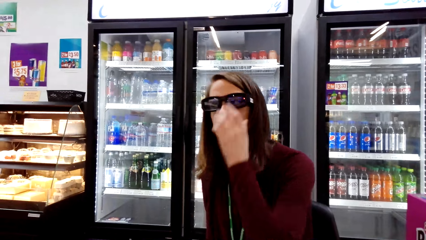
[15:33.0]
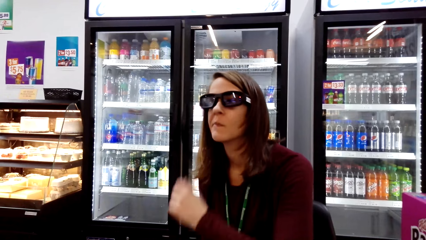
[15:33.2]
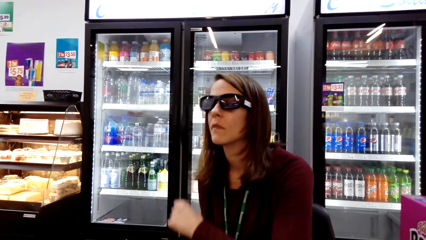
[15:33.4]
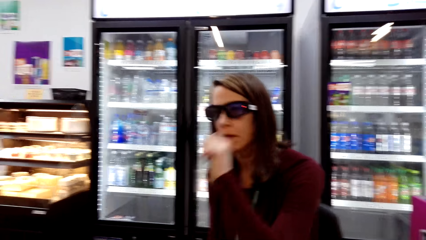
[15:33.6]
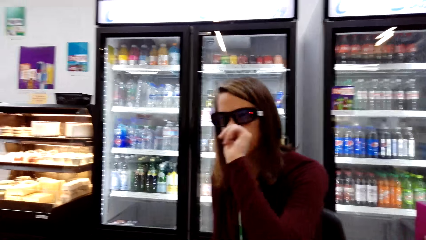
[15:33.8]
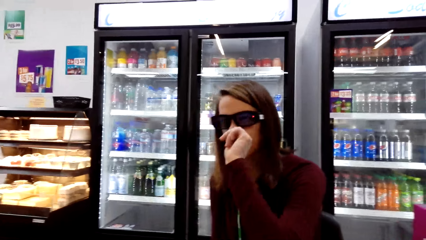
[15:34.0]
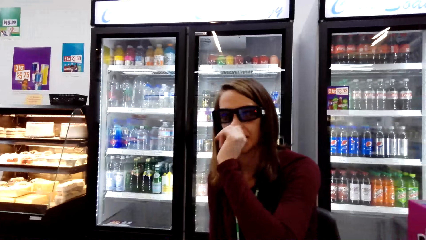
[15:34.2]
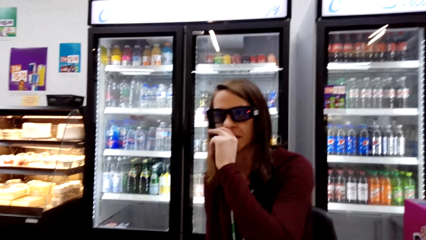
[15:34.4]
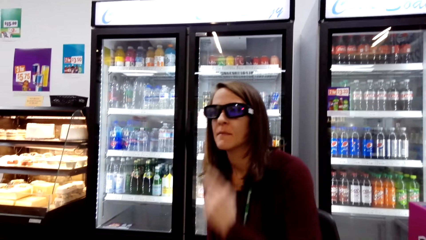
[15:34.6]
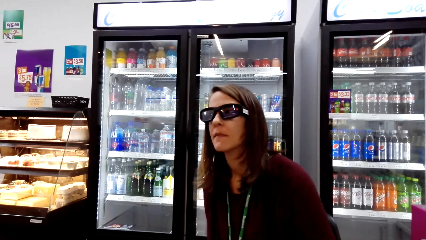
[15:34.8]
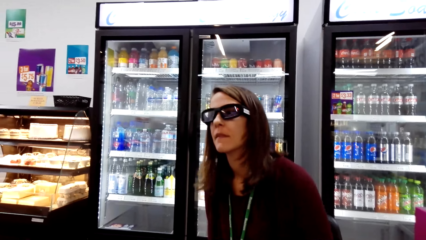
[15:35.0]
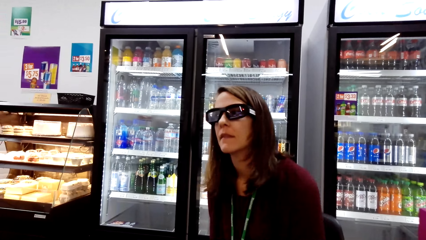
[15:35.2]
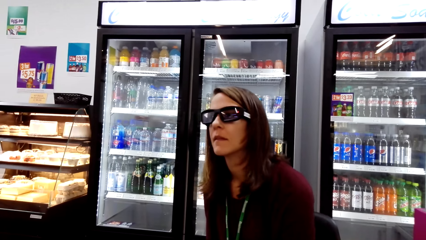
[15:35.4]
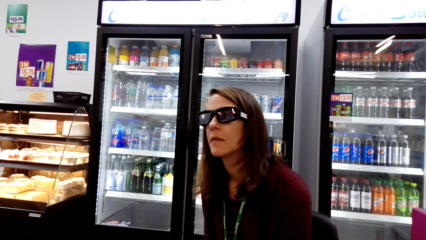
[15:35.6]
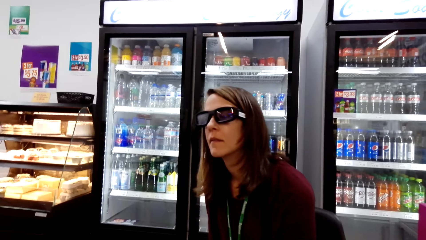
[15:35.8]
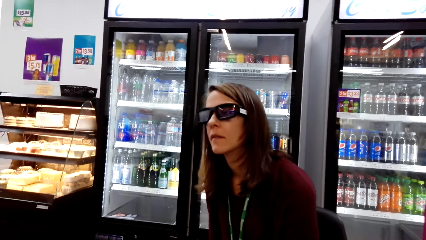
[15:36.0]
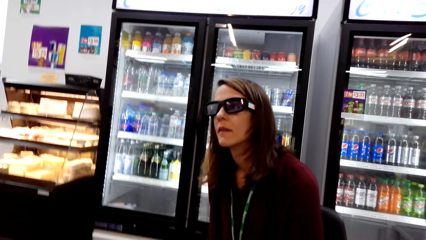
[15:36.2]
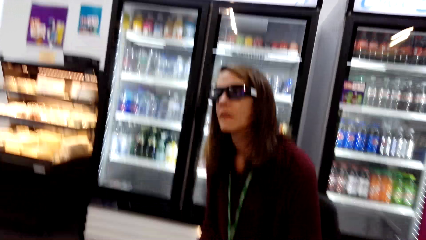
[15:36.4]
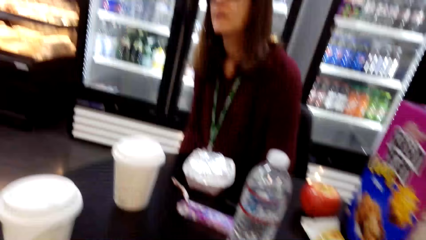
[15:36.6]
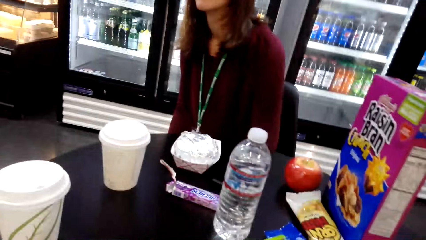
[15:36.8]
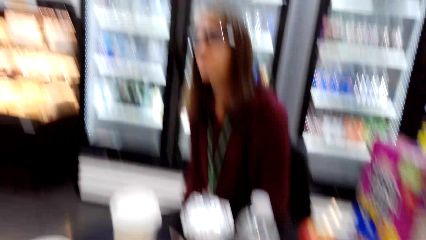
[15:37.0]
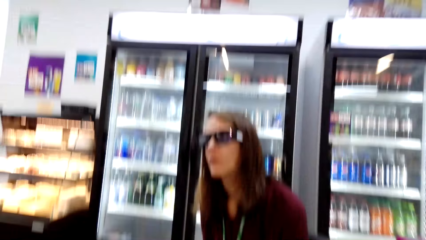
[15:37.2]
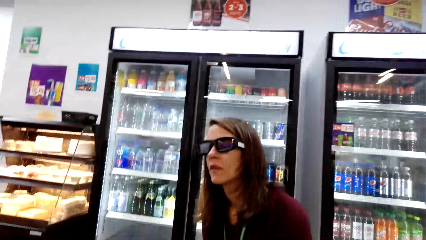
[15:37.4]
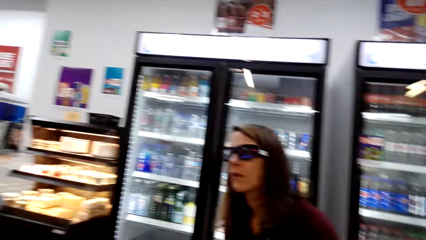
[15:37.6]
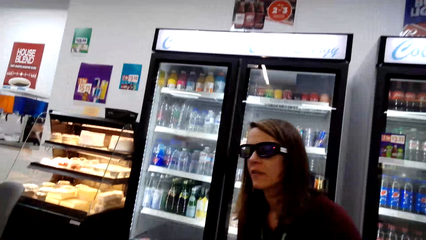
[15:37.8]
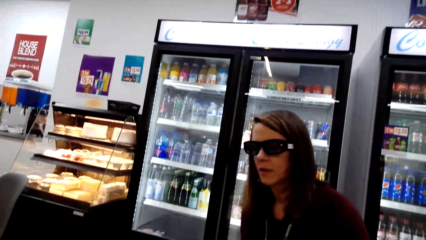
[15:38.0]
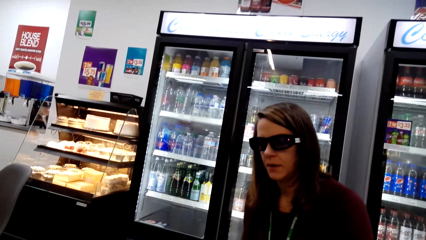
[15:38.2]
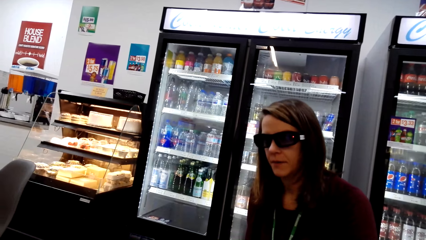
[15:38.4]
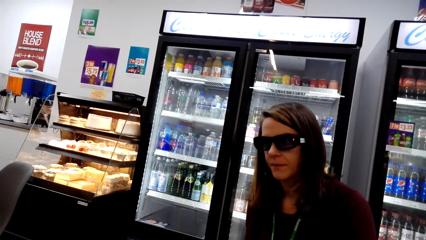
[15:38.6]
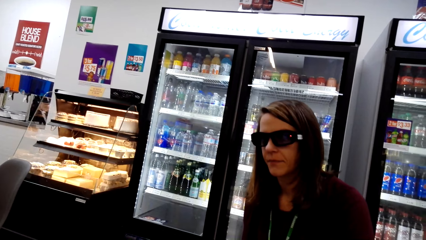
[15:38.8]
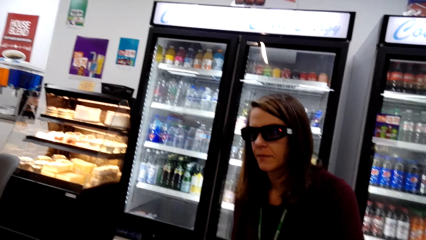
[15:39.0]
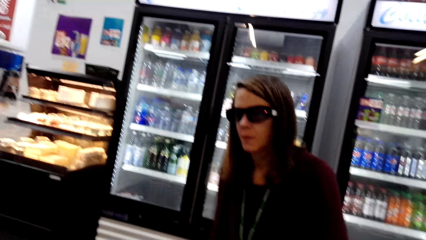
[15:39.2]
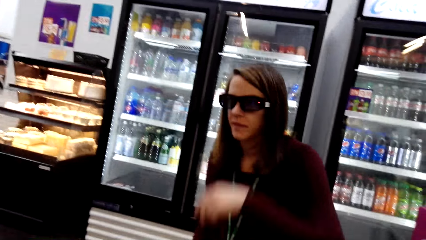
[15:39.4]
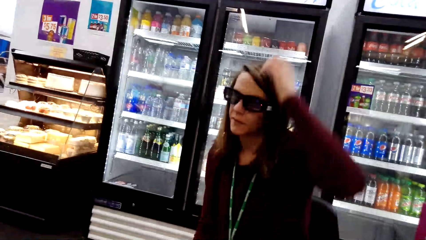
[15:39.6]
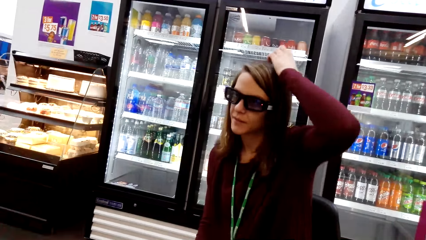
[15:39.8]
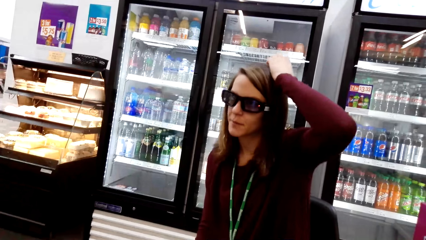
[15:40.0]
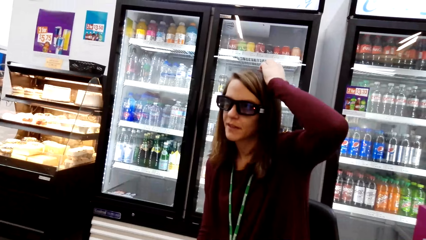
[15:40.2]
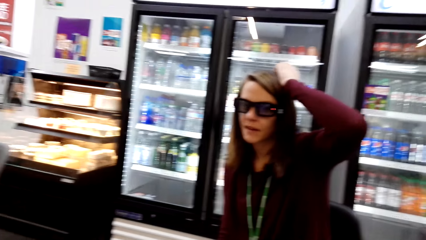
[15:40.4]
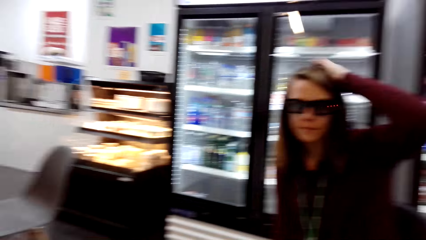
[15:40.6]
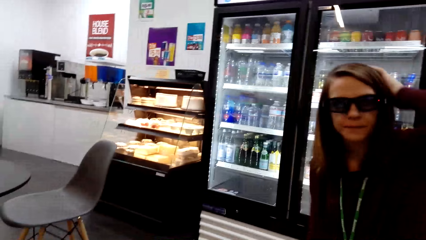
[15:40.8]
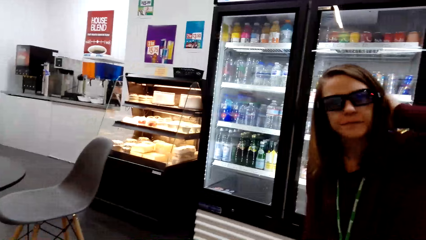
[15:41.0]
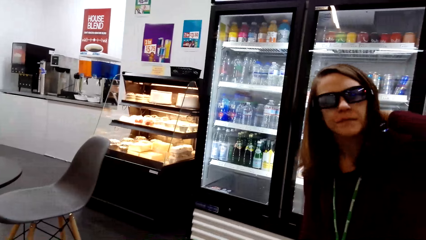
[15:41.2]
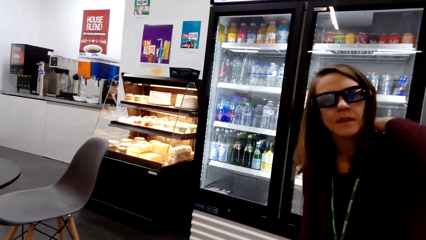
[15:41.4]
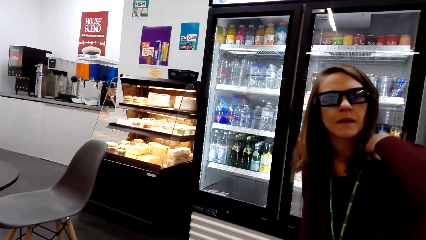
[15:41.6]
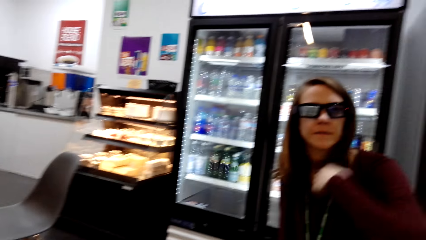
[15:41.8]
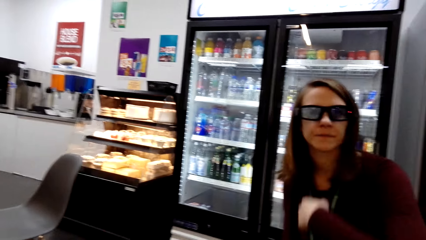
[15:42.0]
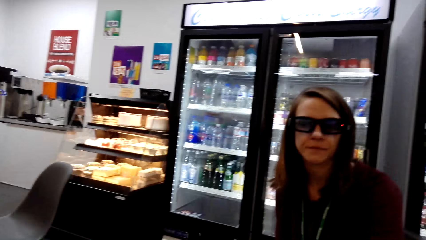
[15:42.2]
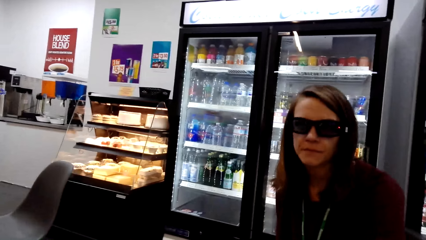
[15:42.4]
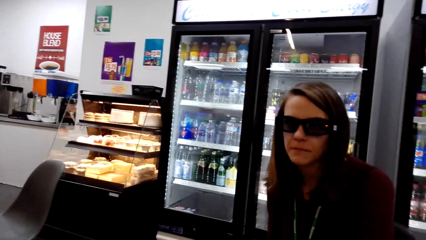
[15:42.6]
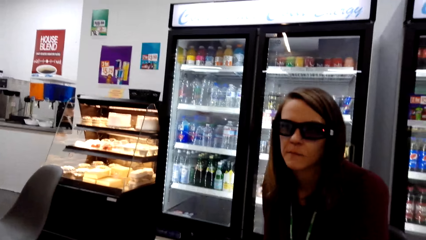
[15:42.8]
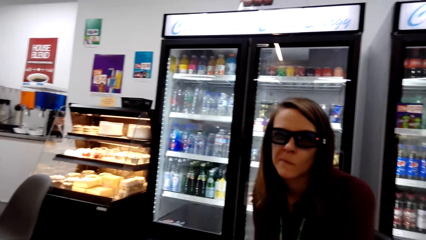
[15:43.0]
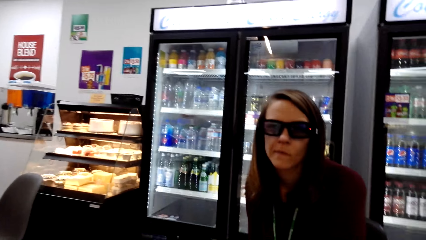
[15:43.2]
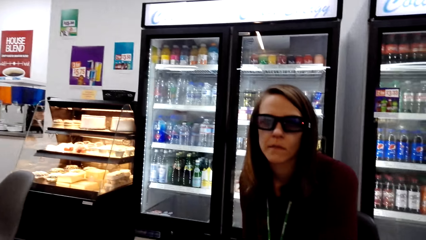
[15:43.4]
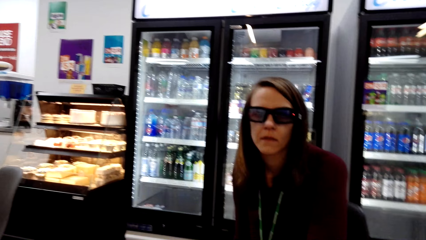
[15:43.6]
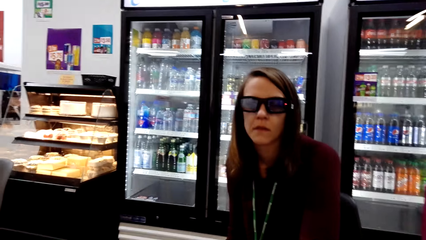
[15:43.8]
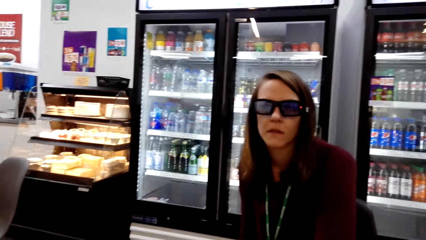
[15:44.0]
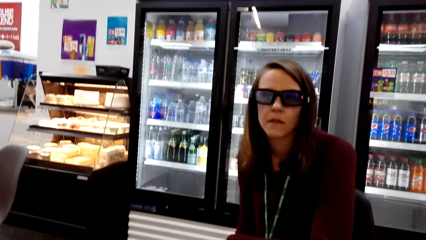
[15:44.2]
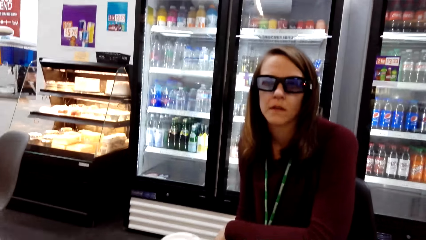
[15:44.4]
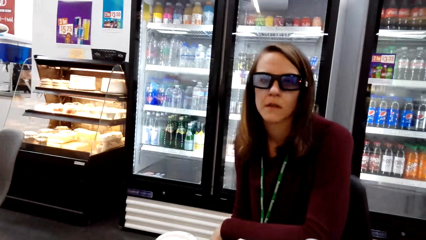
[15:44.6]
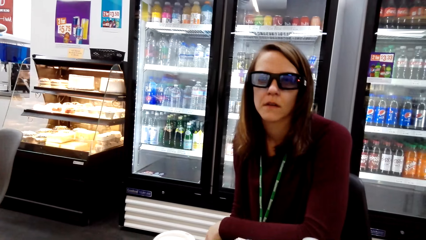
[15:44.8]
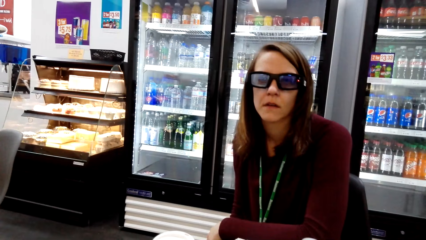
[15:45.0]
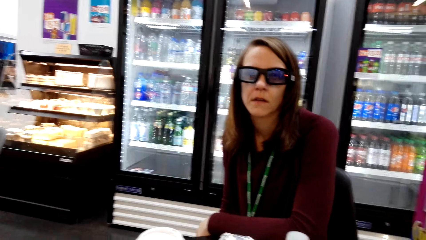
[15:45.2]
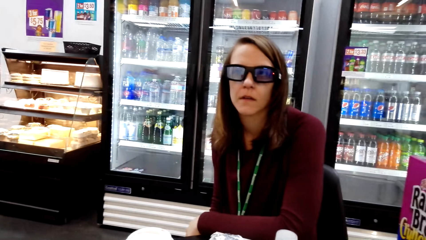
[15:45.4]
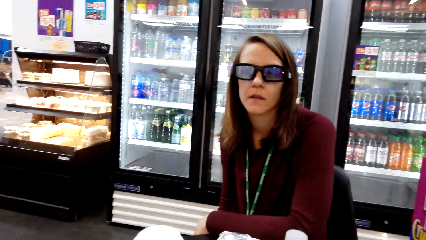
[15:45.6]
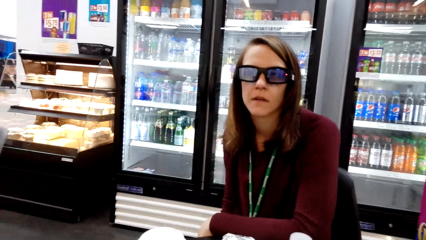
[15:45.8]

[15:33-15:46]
The camera wearer converses with a woman. The woman touches her nose. The camera wearer converses with the woman. The woman scratches her head. The camera wearer converses with the woman.

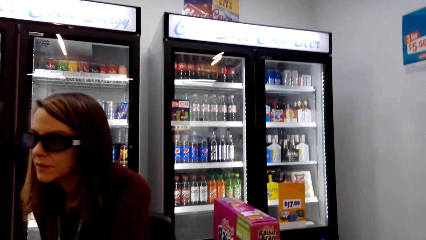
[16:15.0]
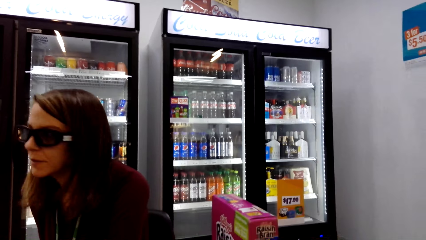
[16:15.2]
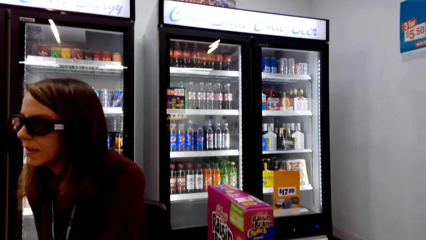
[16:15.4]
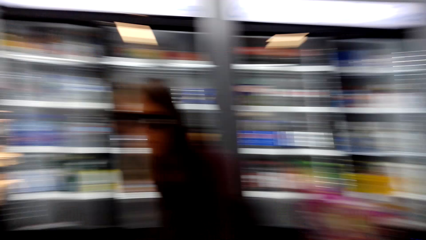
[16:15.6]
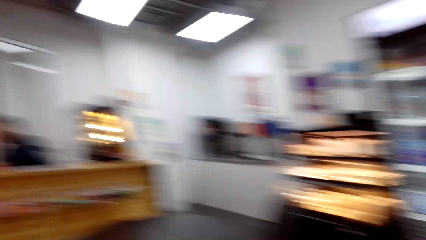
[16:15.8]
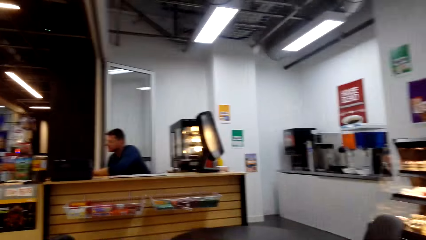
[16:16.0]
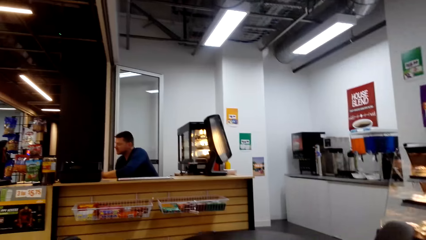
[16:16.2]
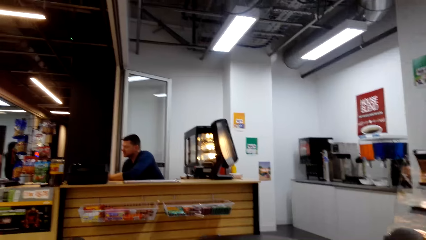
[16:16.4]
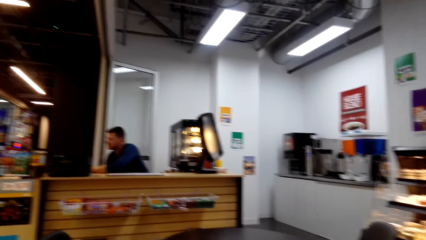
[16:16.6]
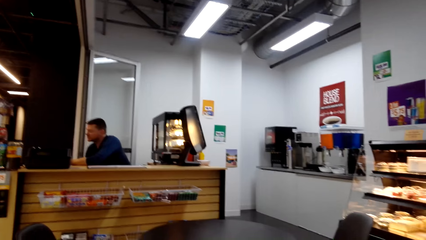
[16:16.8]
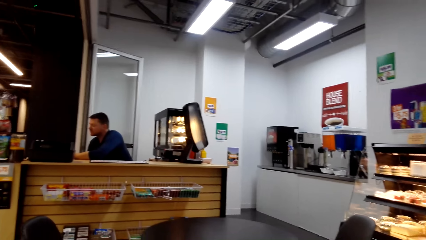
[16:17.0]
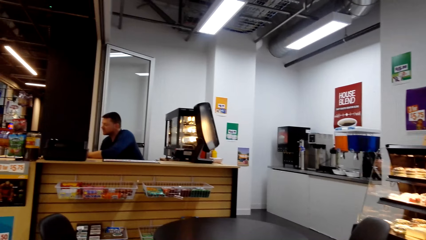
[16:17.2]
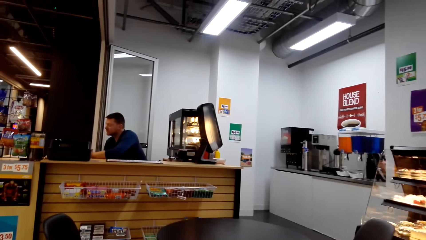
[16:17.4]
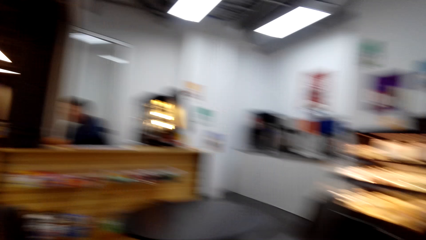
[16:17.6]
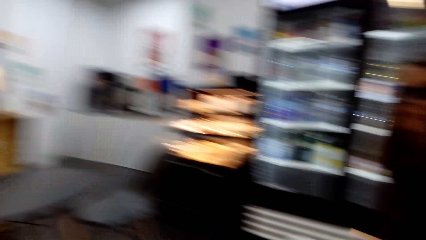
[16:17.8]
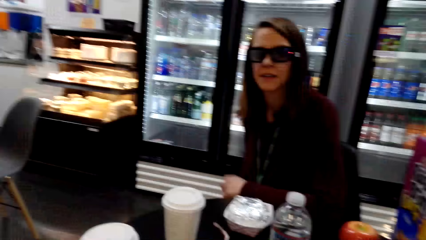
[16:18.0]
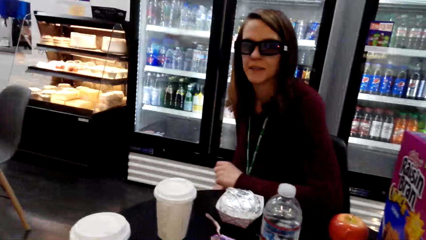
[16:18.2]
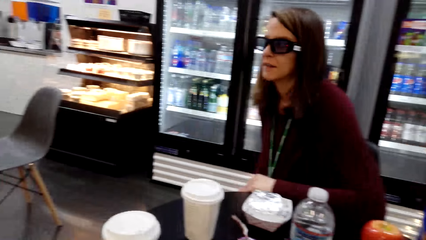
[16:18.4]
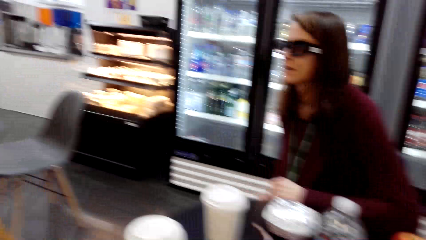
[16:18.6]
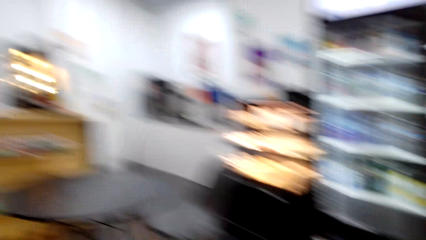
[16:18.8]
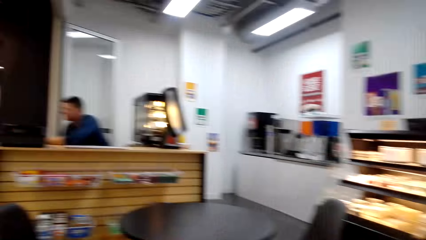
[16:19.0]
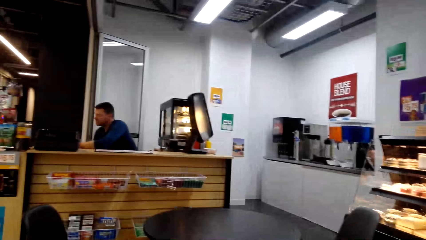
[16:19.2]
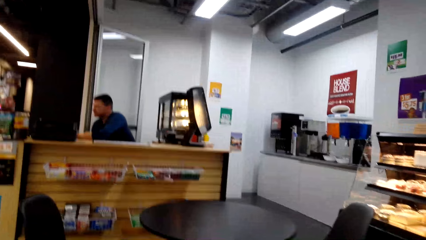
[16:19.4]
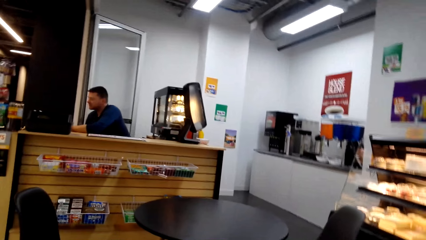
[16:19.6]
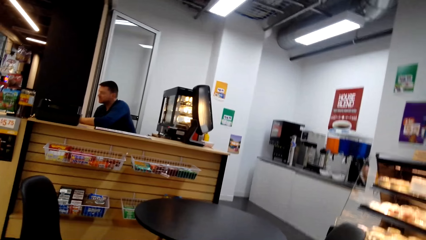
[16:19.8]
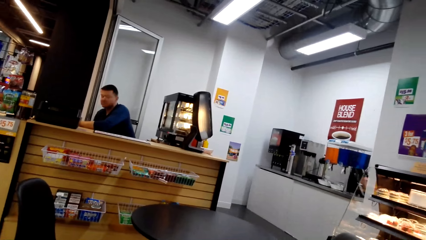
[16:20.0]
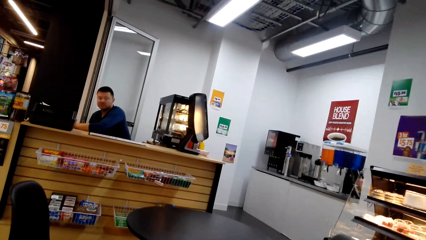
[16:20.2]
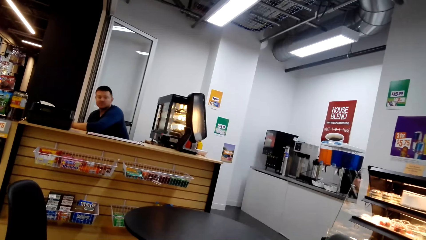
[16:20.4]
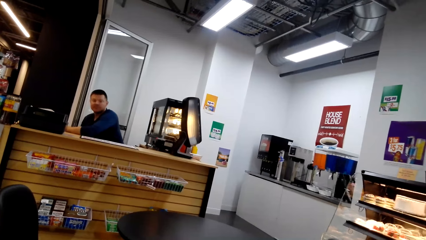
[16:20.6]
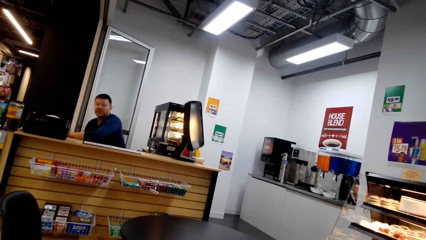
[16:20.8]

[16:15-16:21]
The camera wearer looks around the shop. They converse with a woman. They look around the shop. They converse with a man.
